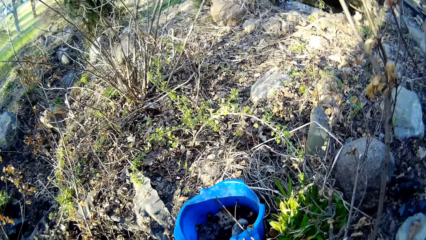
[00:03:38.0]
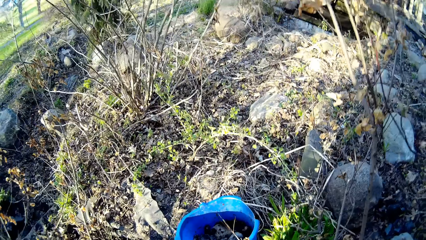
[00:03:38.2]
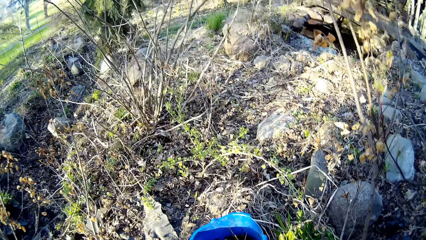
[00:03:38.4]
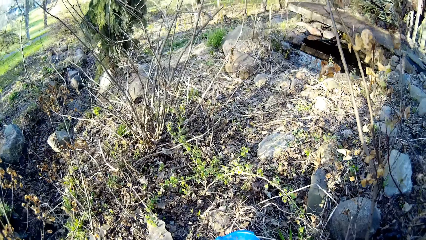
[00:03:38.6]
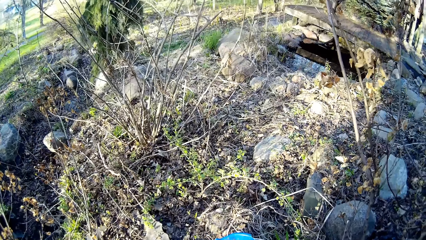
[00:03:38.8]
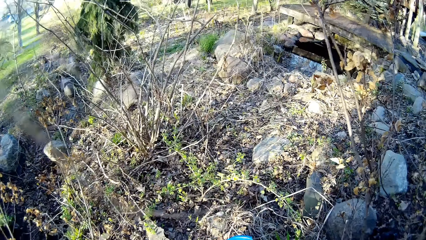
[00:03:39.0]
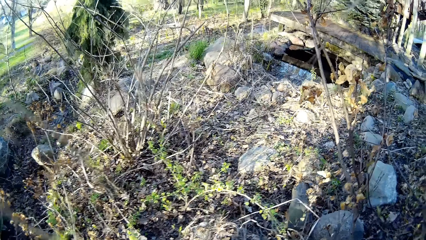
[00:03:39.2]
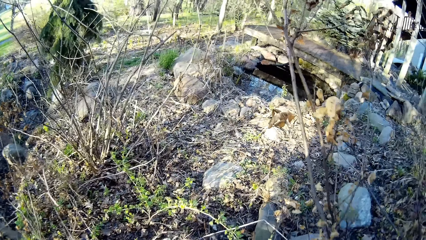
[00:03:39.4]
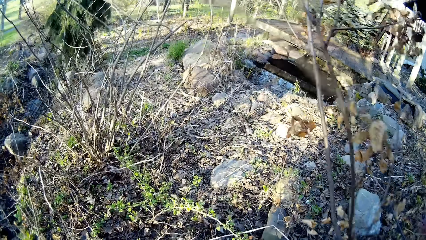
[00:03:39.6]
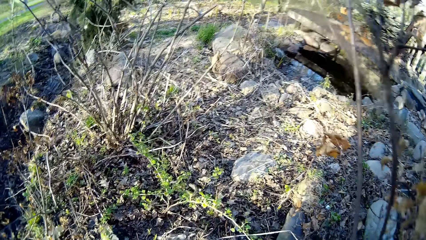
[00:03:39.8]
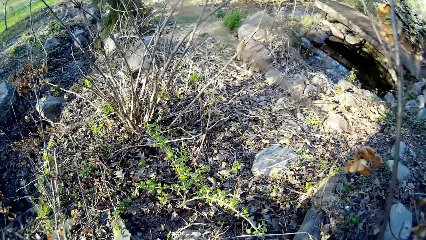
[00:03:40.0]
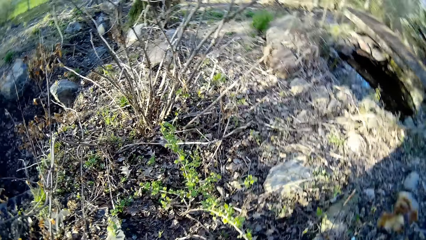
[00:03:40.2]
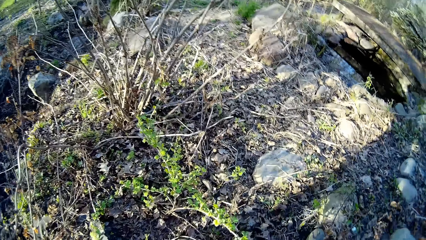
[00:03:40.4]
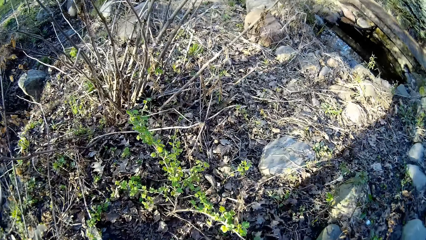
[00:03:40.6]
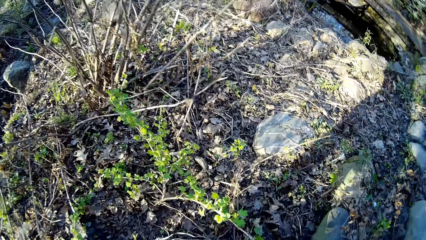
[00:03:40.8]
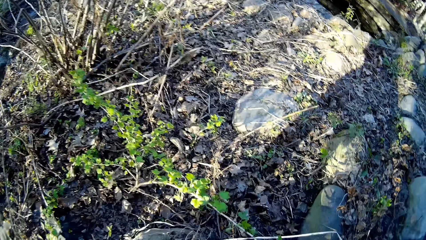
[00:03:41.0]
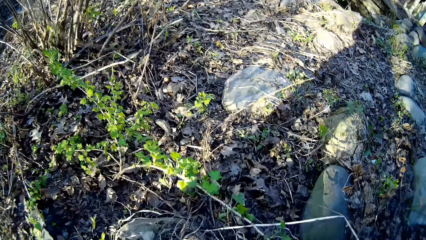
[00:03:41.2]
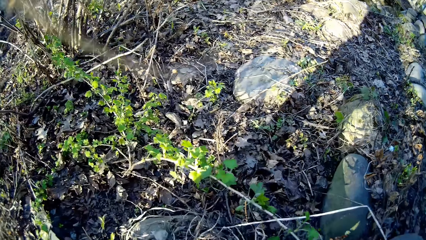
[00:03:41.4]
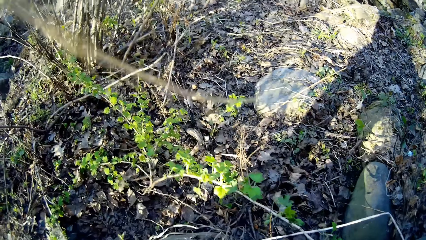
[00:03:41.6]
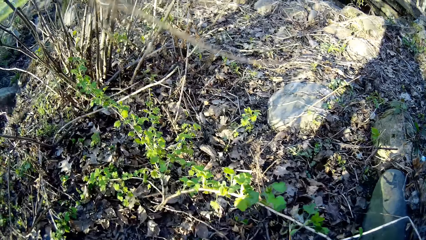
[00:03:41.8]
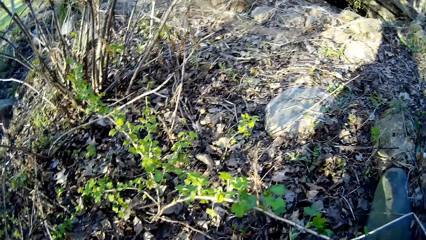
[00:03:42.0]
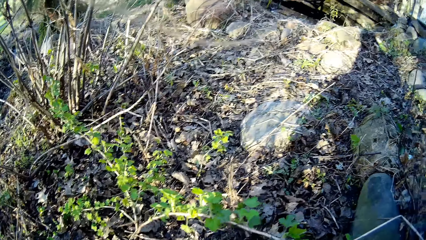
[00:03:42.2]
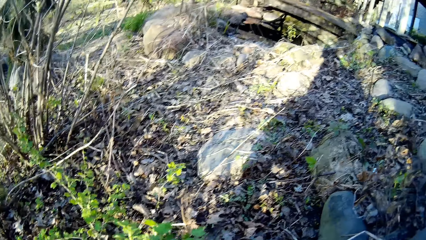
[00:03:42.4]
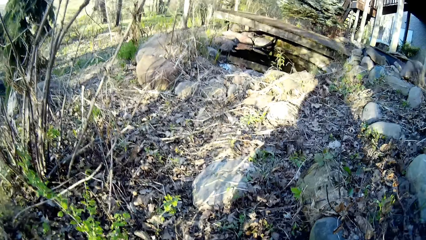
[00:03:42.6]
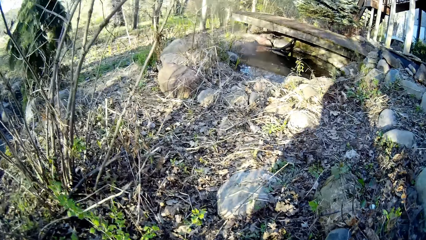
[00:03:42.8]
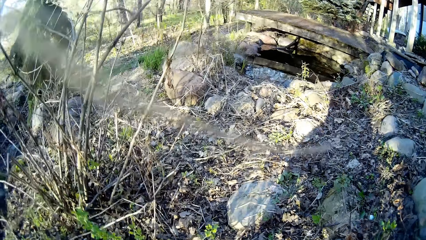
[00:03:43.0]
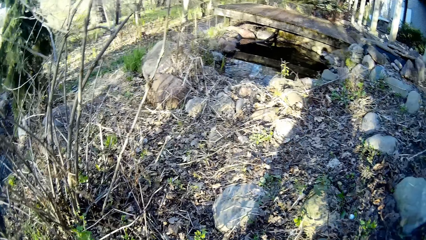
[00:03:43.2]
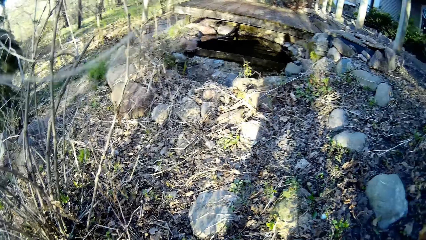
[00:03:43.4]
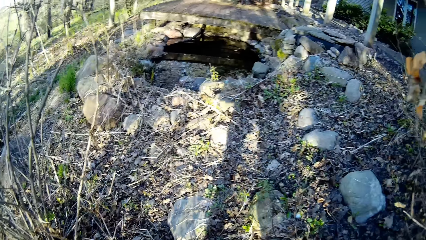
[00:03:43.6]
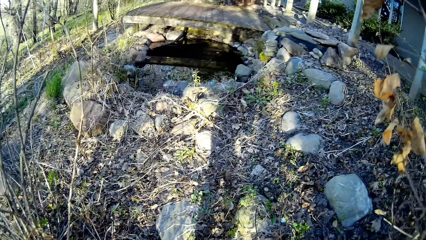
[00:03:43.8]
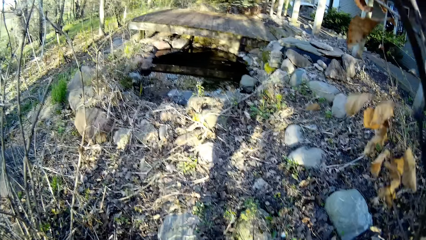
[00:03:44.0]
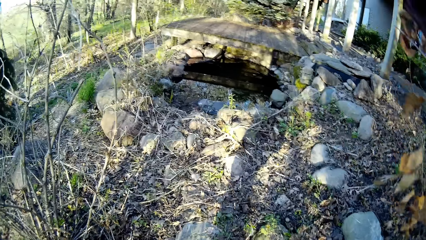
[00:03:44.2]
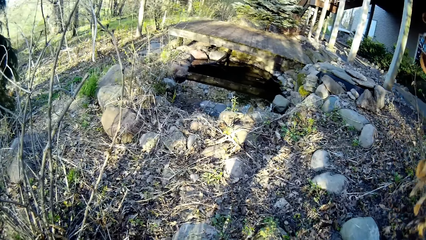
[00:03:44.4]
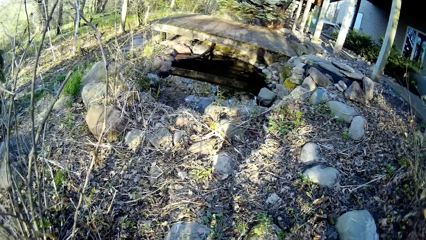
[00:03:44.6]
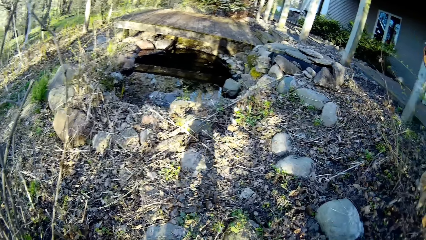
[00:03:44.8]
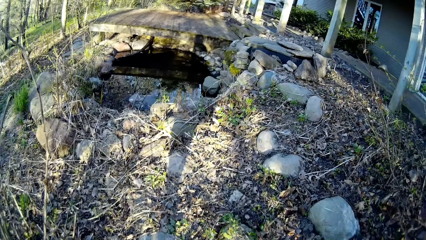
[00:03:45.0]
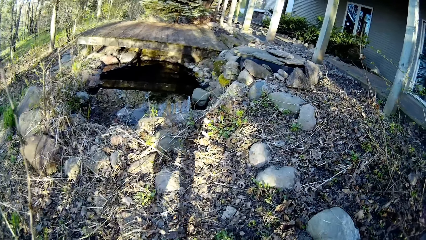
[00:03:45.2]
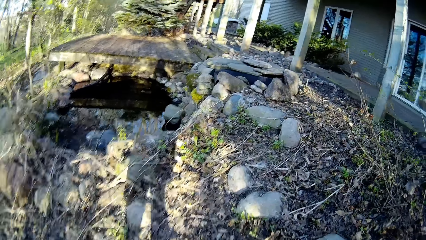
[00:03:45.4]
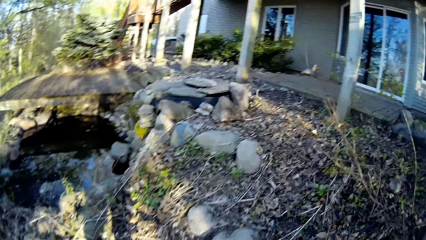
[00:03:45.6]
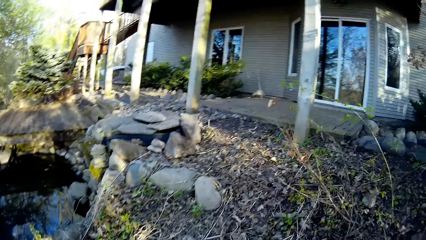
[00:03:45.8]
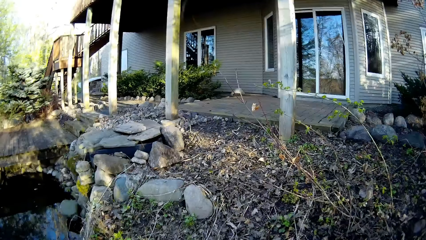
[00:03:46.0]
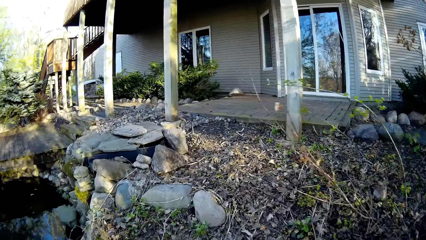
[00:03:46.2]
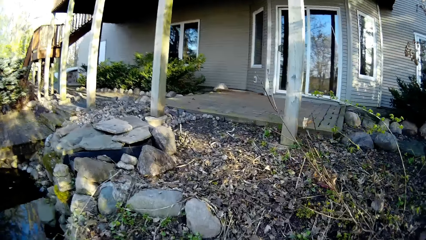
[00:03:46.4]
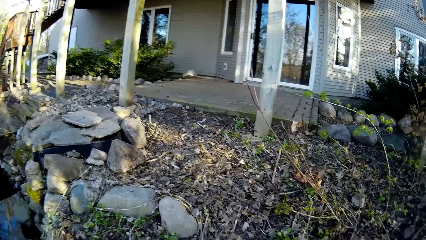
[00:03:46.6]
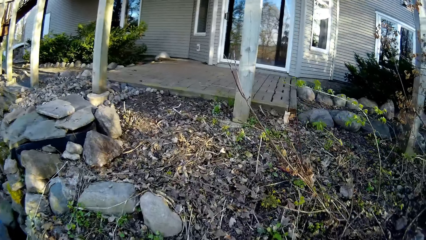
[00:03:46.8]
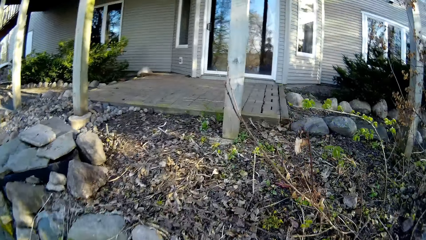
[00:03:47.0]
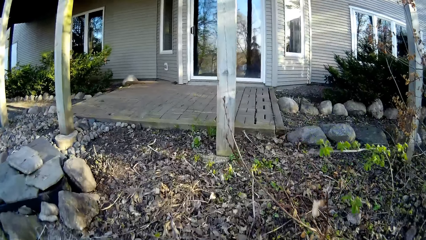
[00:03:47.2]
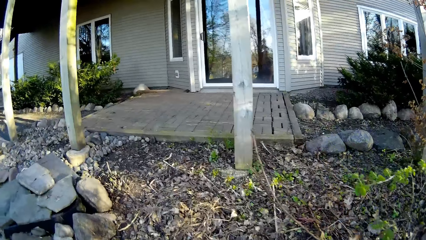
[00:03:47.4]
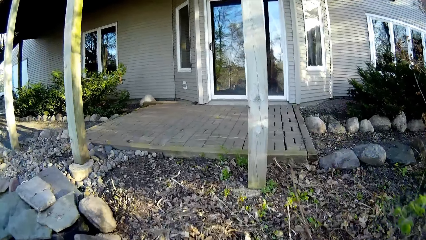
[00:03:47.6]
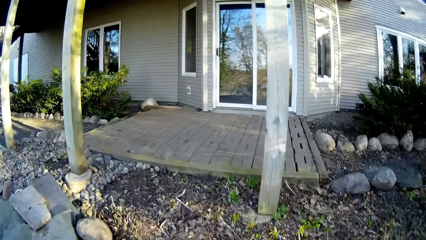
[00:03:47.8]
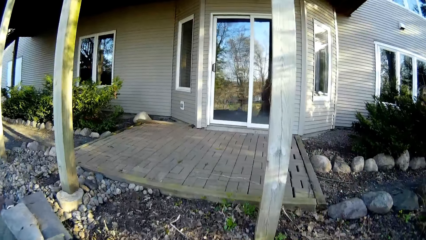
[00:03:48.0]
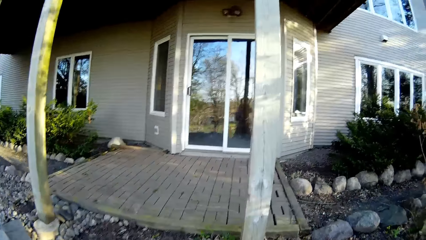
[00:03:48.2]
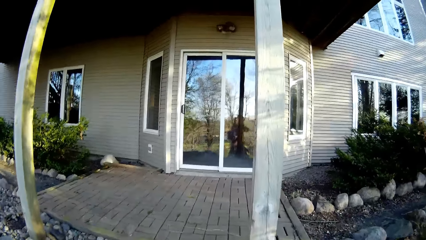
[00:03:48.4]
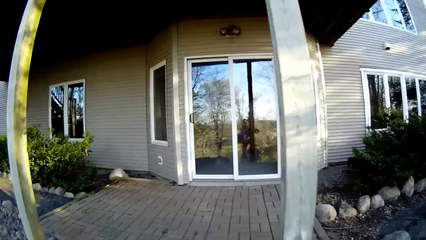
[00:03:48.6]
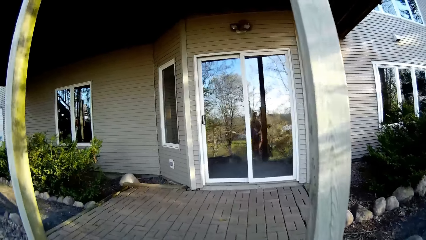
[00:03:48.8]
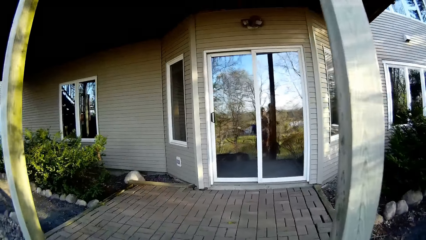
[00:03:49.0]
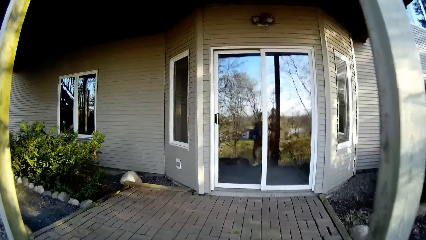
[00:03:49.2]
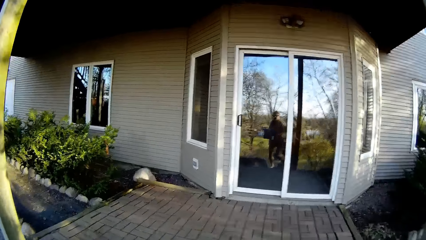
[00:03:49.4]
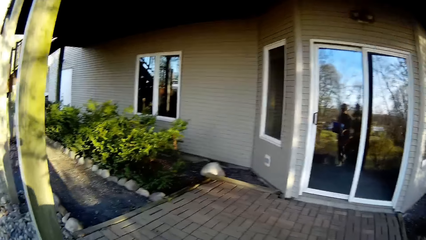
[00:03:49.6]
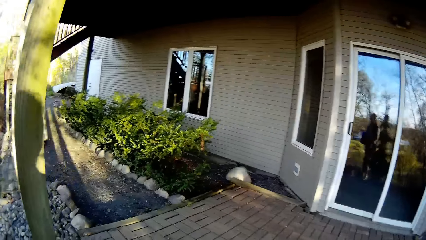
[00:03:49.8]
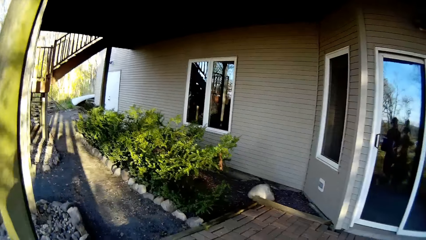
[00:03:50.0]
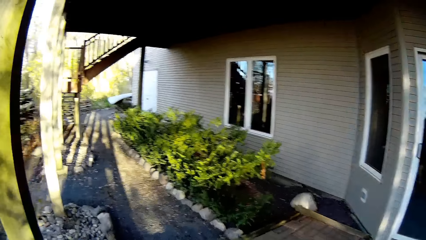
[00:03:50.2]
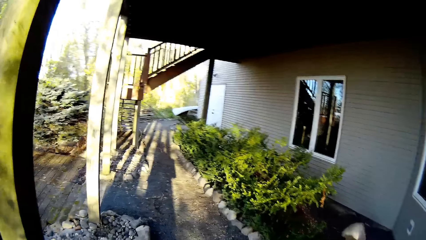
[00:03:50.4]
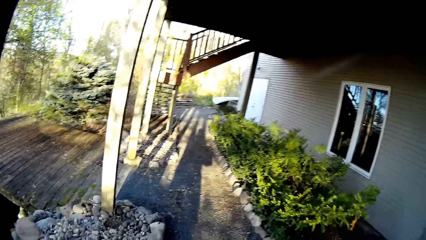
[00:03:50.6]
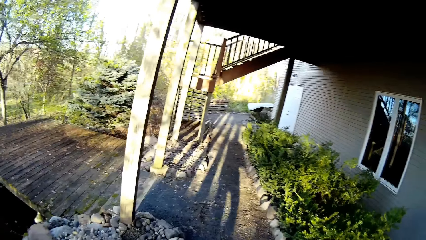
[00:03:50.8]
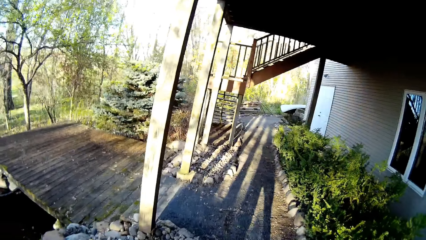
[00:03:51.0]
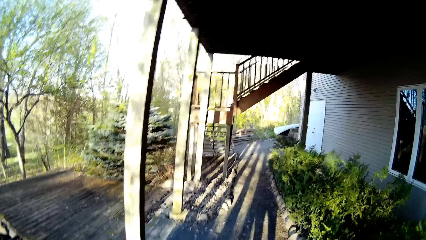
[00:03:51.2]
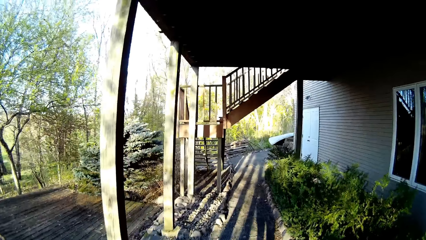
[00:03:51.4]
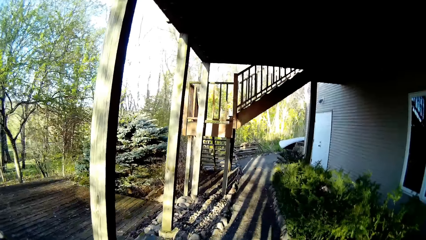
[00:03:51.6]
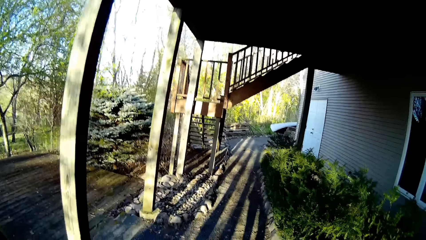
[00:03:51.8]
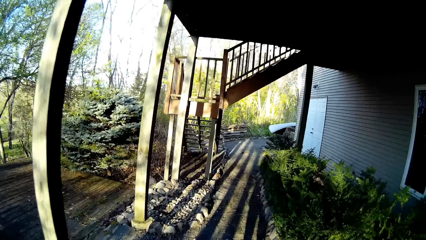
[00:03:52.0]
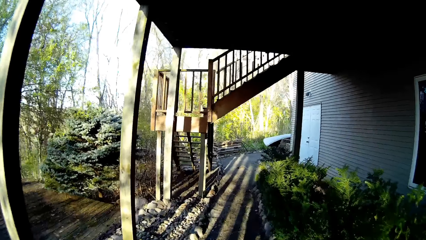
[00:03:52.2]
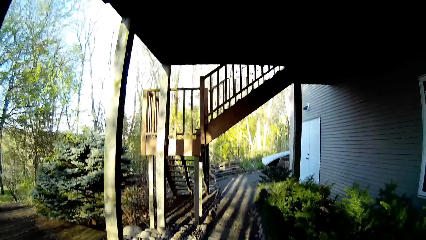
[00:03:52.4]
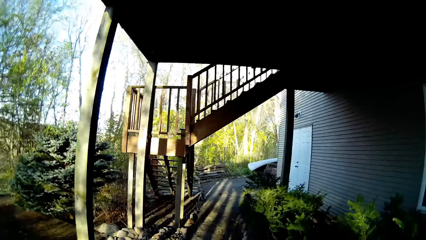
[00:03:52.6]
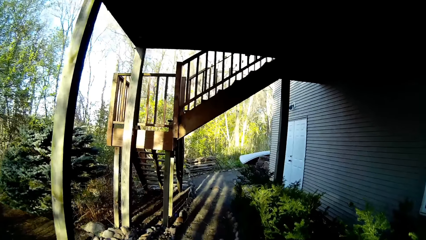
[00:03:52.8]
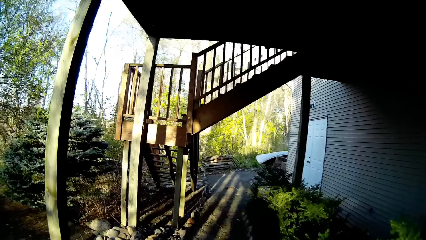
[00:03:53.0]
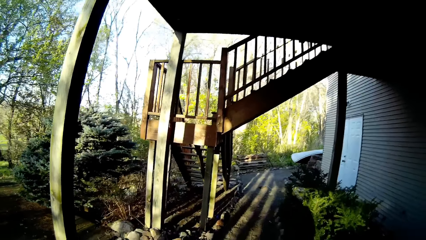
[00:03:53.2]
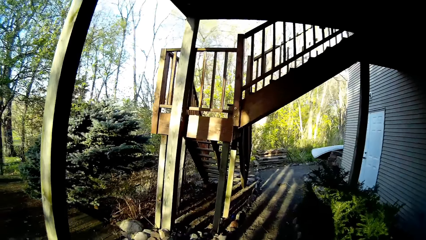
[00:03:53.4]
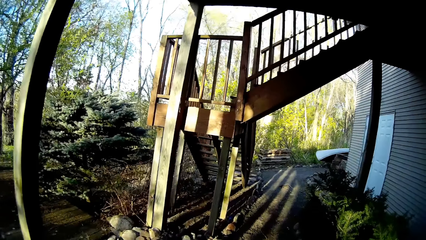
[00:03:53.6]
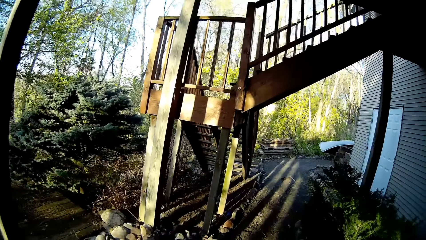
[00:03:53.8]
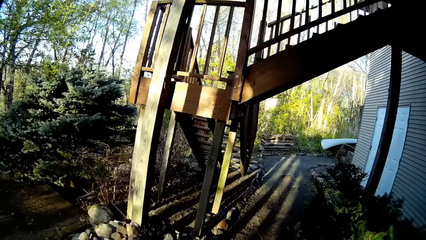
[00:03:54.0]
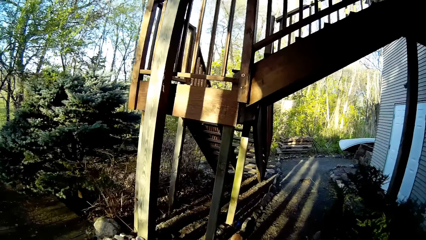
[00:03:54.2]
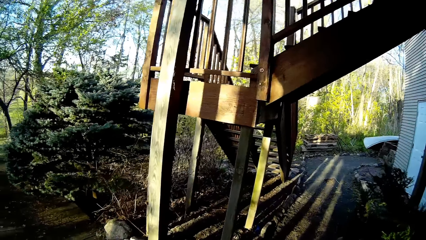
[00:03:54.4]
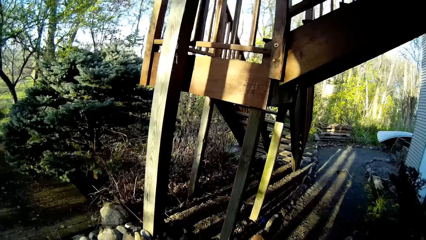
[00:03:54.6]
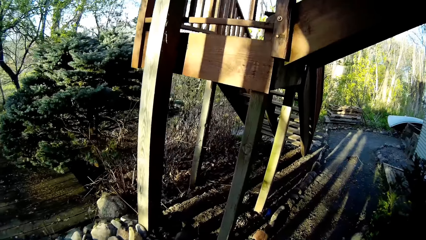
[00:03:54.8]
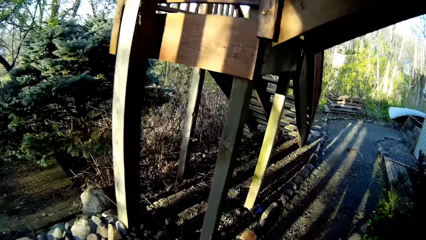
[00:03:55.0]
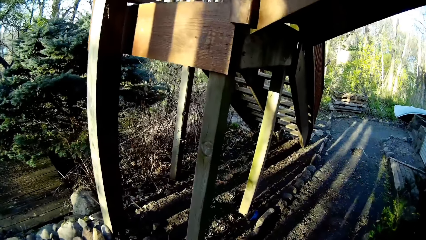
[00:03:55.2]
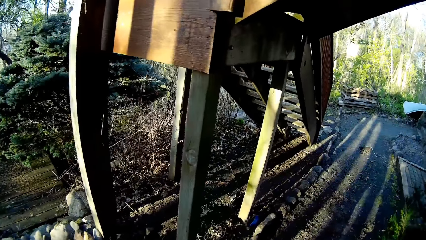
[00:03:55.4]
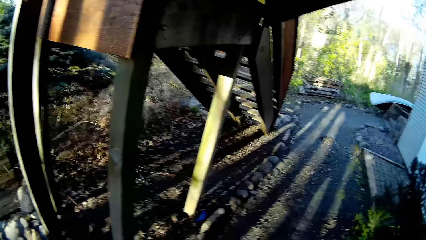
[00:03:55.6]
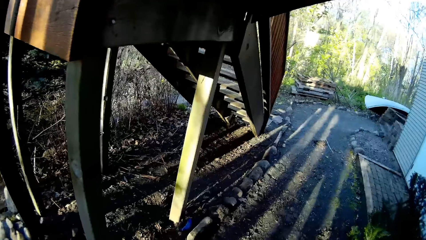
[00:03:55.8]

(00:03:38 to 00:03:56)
The camera wearer carries the blue bucket in her hands. She walks towards the house.
